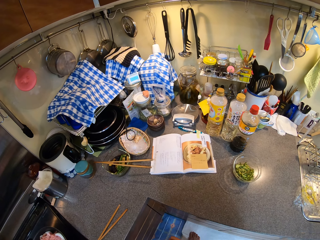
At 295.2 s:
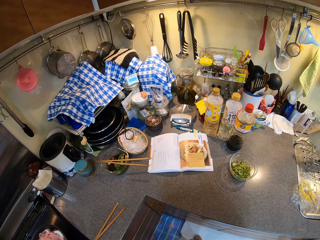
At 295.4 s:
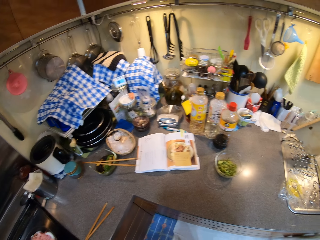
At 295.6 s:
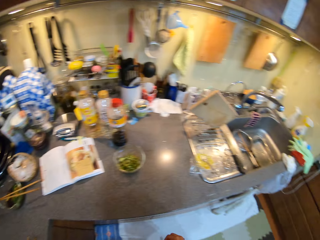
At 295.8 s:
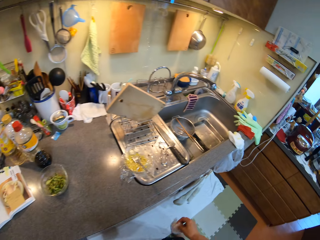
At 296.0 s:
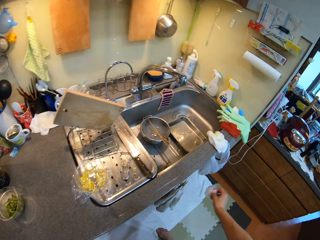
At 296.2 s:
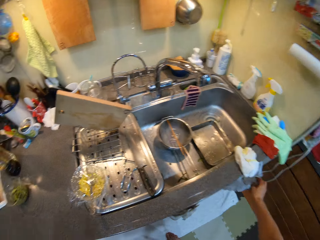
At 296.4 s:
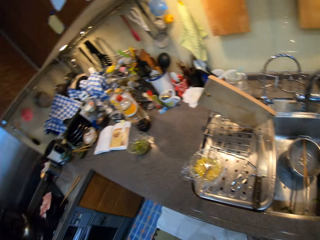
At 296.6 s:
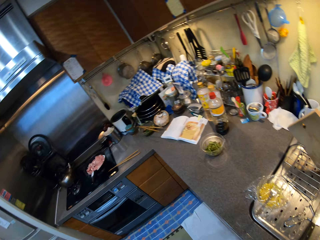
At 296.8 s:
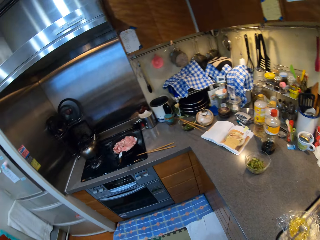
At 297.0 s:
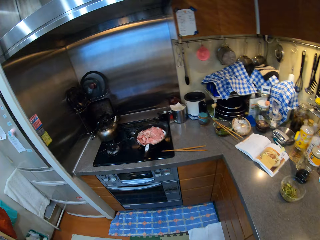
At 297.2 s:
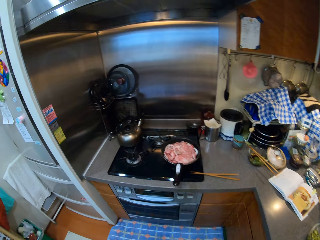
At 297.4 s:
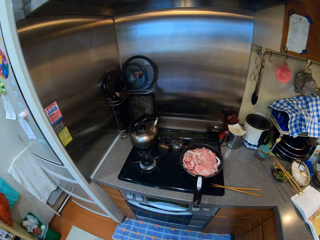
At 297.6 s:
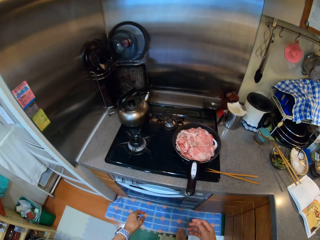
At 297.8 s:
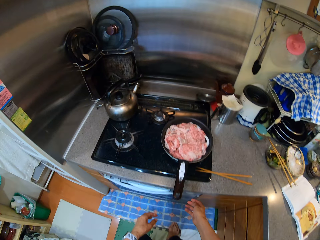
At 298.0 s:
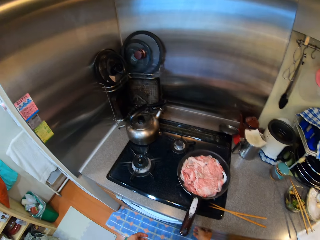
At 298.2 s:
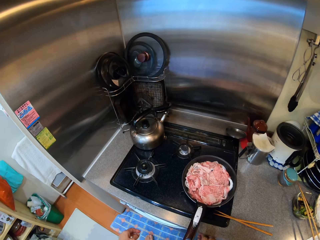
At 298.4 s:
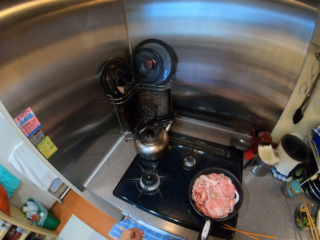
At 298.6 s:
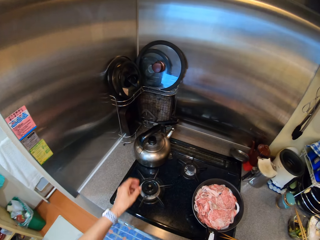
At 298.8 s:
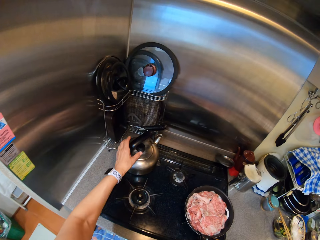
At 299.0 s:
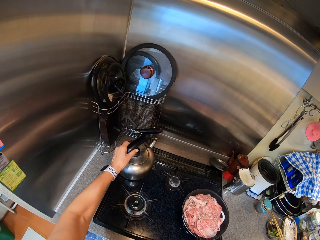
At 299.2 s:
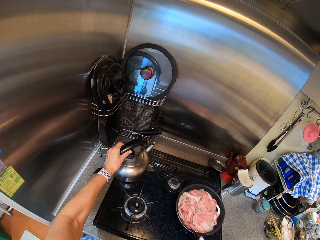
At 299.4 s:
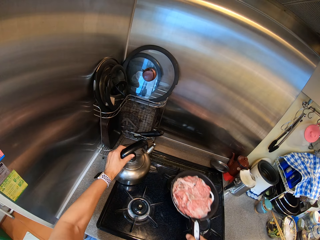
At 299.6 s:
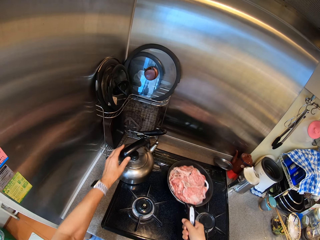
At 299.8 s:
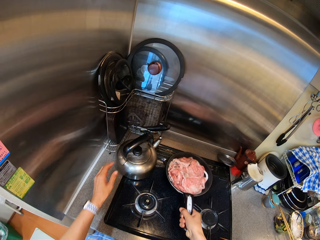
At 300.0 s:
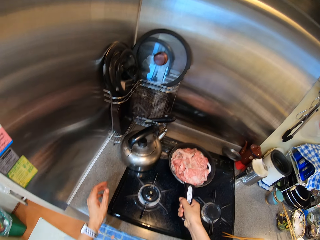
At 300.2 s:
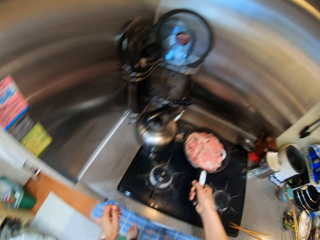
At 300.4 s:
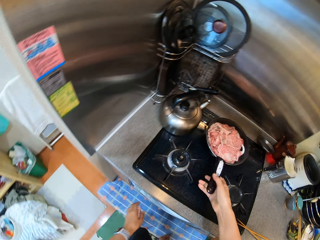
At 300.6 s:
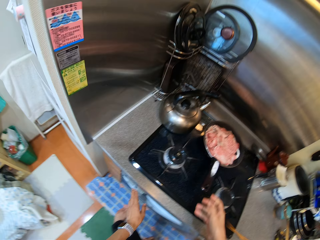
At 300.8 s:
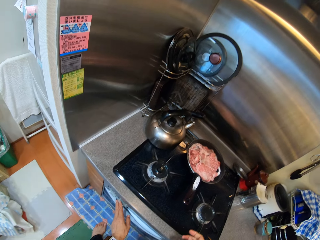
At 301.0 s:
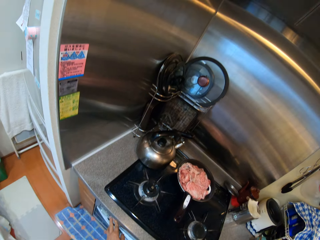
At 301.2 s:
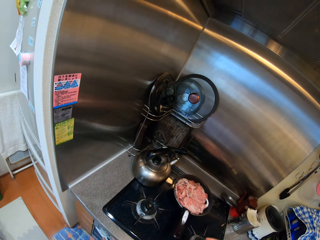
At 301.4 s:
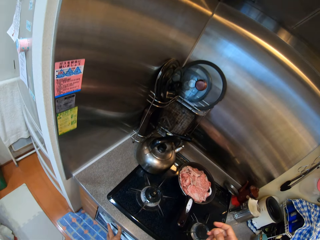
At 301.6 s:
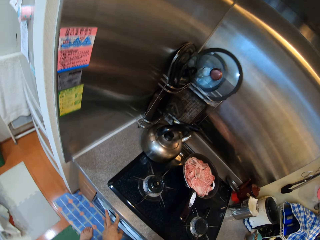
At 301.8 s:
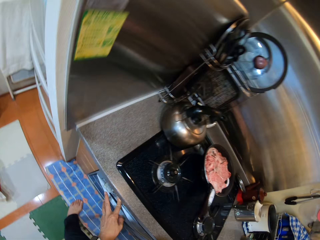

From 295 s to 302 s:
The camera wearer puts a nylon in another paper. They pick a cooking pan, move a kettle and put the cooking pan on the electric gas cooker. They turn the electric cooker gas on.

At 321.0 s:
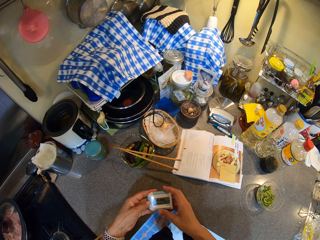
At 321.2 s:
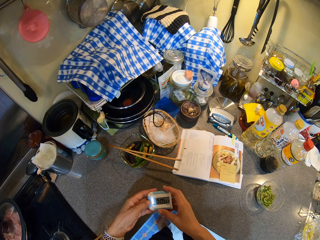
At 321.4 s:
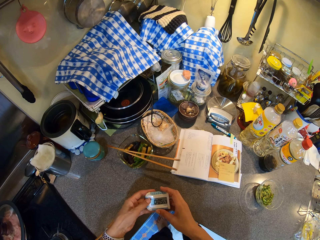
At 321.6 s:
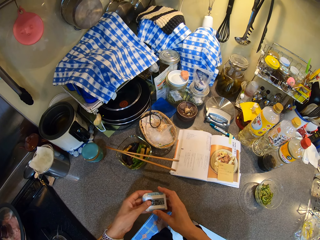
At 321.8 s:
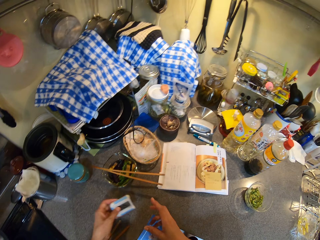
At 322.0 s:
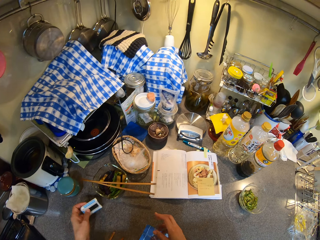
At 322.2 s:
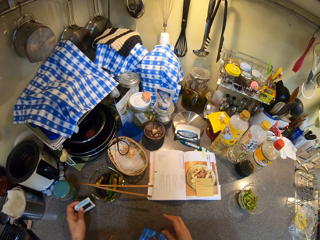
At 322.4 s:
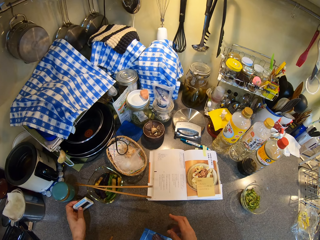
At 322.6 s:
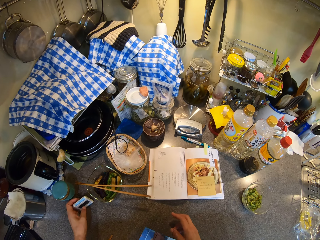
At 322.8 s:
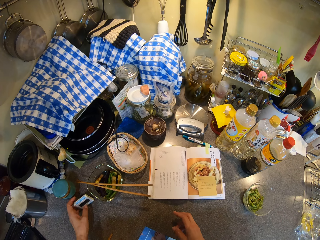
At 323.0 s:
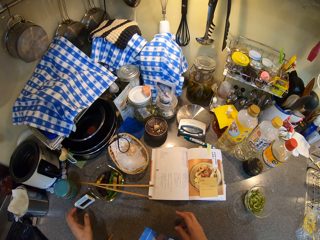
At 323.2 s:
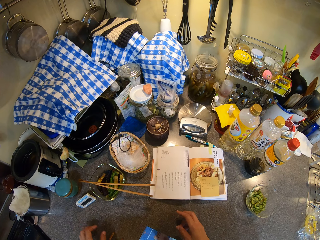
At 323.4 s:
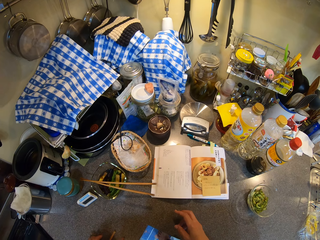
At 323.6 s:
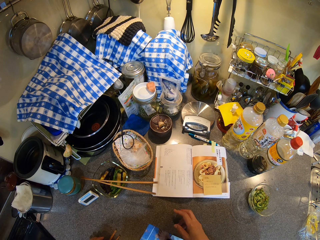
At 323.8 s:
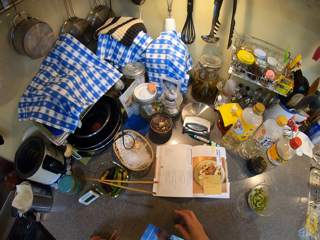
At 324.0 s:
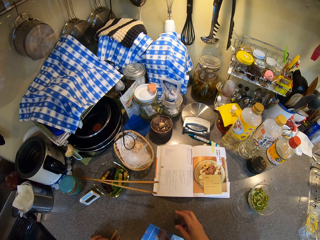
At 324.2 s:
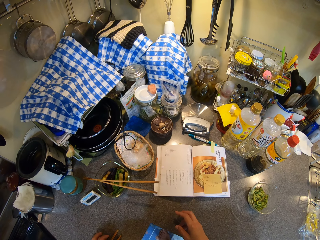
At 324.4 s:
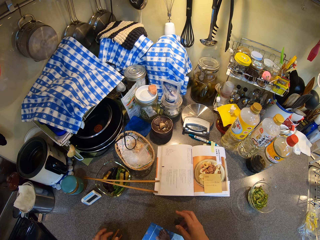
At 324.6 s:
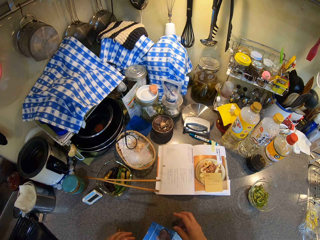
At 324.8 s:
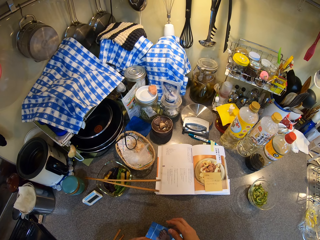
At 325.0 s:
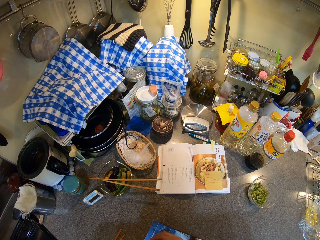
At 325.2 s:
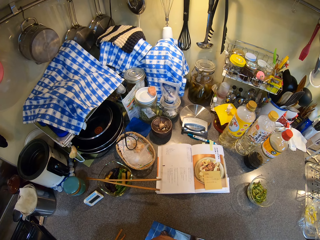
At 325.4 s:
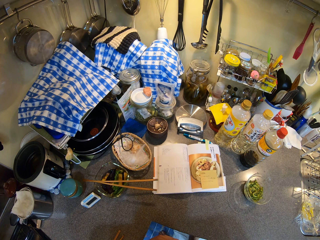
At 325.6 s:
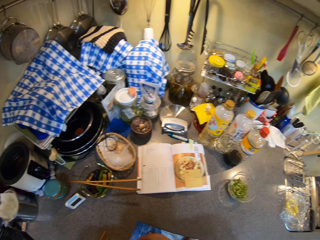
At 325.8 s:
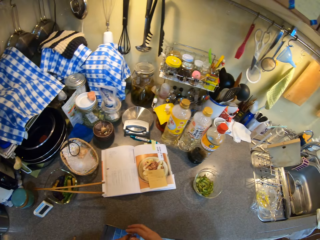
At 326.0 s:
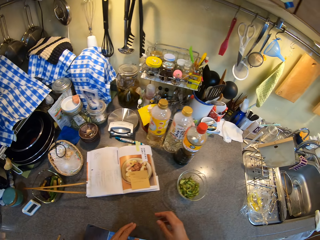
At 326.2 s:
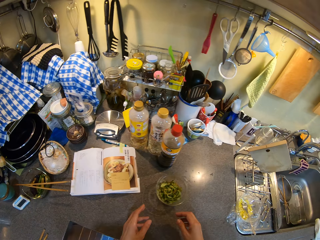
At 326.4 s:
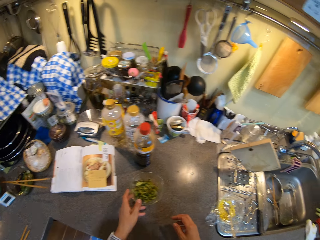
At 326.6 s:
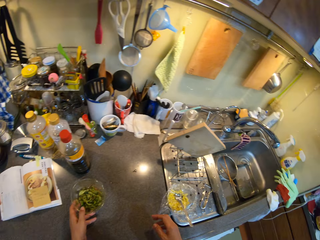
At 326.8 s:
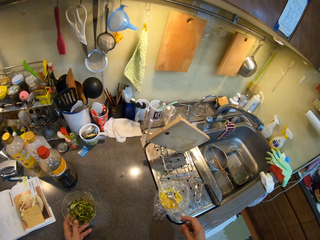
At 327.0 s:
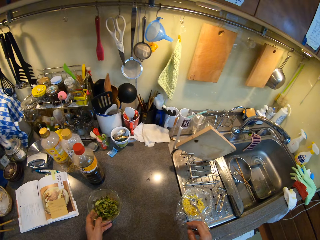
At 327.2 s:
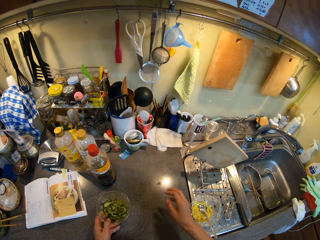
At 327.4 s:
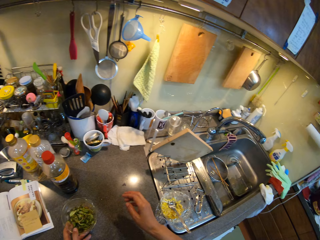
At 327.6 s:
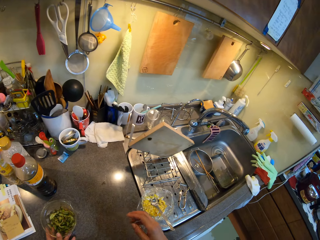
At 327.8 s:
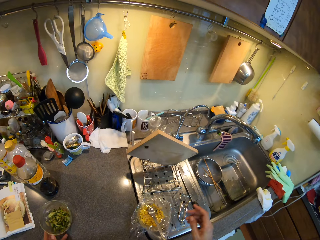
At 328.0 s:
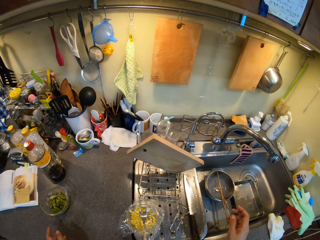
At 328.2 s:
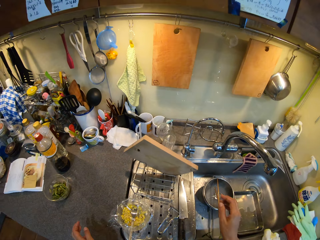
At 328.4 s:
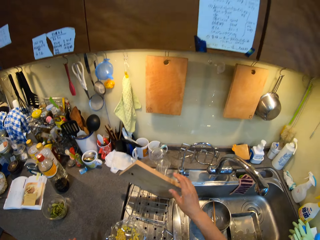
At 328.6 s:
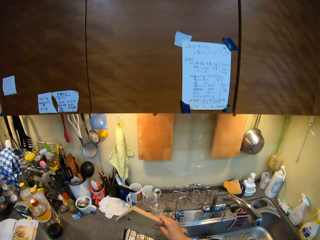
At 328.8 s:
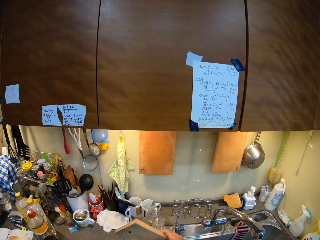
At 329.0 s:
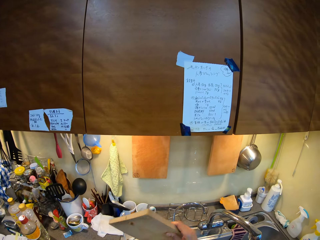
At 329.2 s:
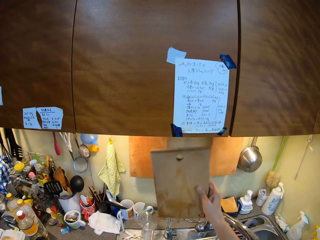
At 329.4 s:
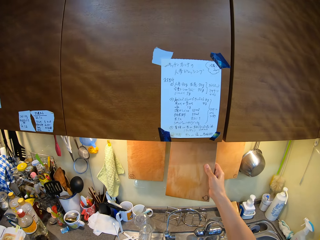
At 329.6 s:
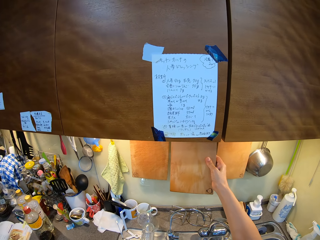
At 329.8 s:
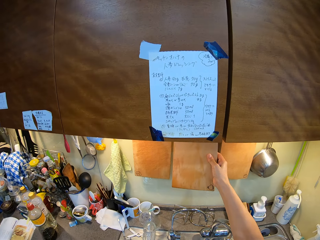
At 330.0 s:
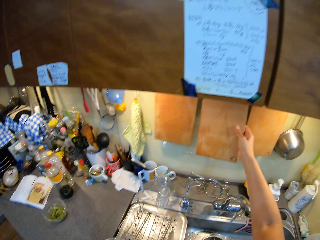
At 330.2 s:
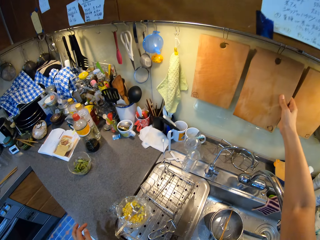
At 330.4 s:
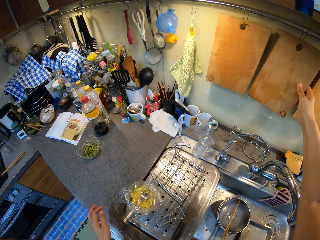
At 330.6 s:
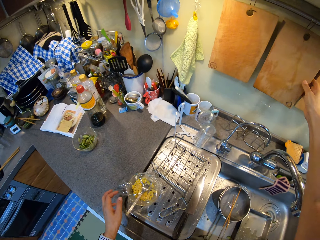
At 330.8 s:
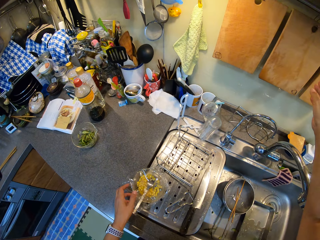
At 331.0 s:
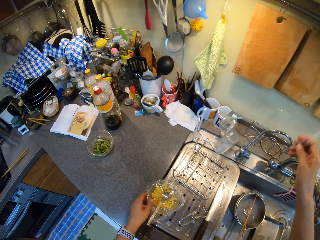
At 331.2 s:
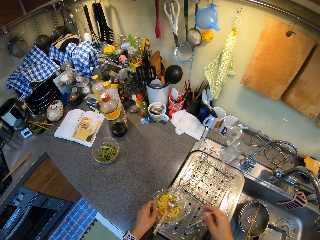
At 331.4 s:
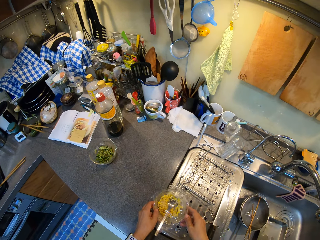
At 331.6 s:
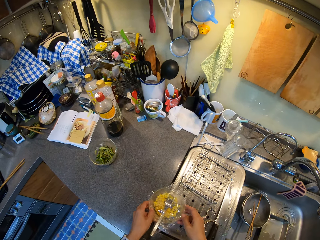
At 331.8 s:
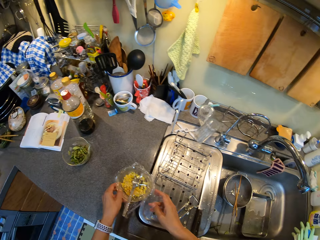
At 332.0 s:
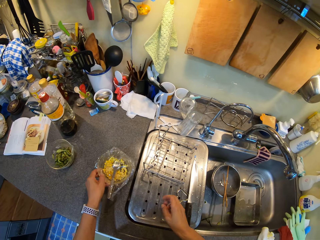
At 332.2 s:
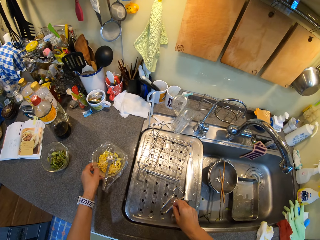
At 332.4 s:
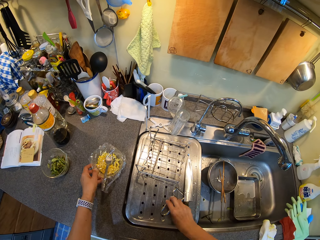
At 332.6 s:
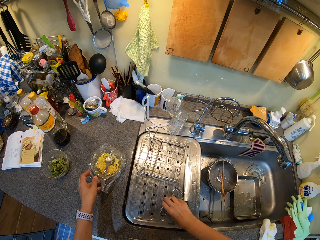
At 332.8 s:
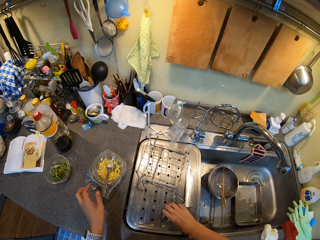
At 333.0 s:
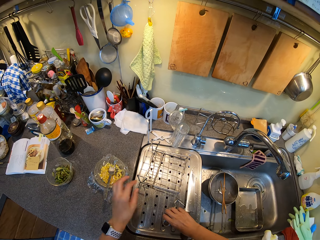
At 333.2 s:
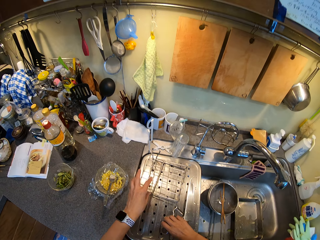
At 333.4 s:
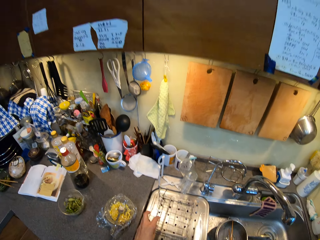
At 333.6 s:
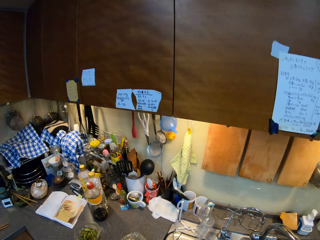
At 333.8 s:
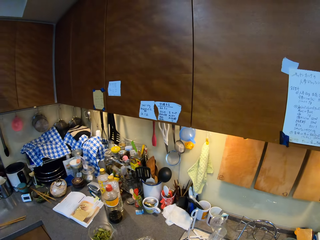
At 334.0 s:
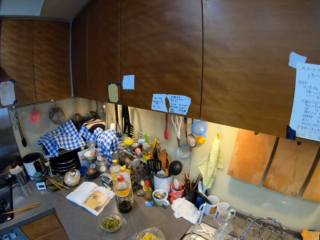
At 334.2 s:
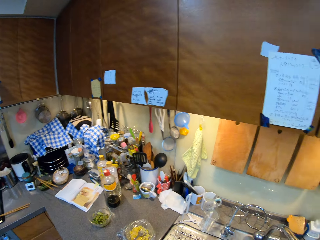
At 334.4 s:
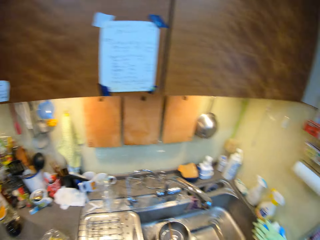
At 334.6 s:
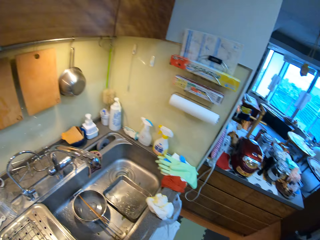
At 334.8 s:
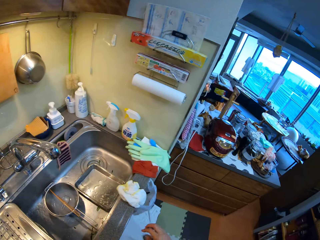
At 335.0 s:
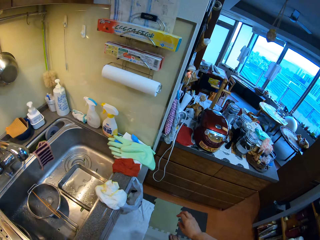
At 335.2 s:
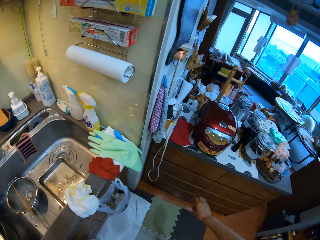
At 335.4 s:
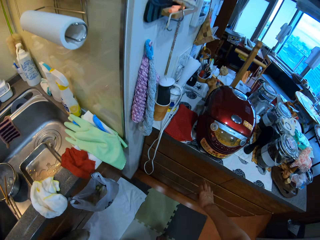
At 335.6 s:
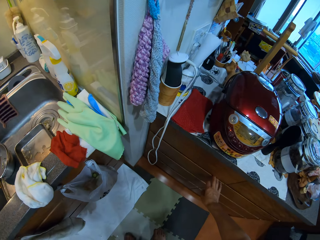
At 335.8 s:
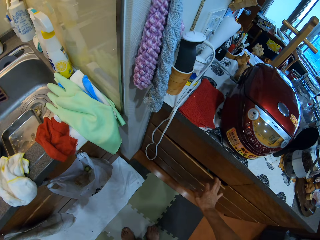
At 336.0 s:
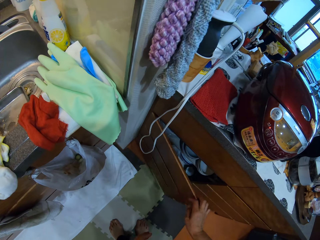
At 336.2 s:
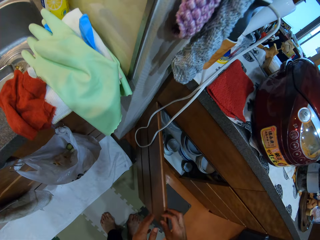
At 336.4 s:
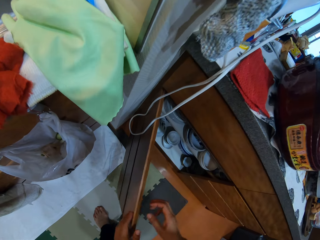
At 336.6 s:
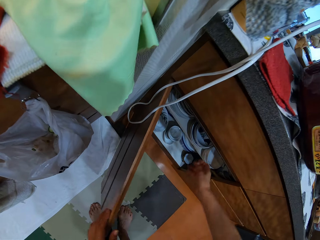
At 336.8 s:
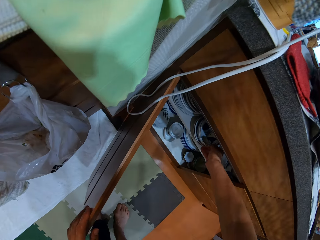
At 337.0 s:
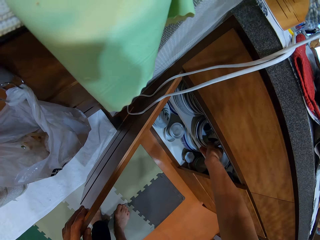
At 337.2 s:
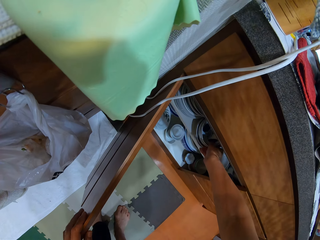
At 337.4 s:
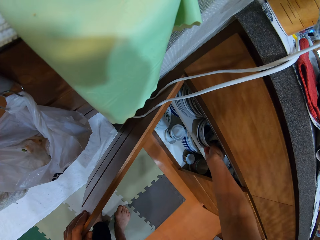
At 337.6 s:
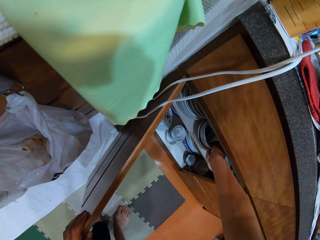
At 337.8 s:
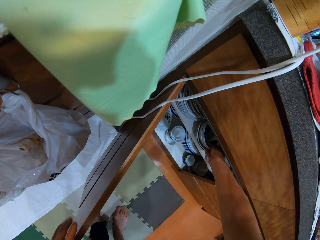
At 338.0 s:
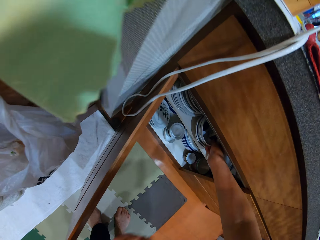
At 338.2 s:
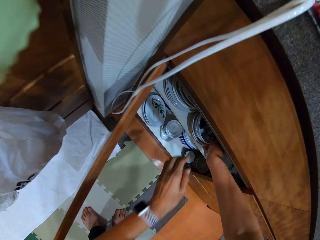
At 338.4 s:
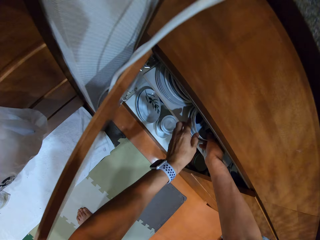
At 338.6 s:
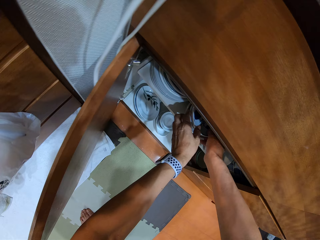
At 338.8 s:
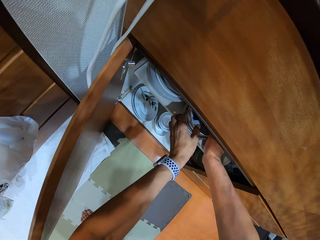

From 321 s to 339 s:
The camera wearer puts a kitchen cooking timer on the countertop. They touch a bowl. They pick a chopping board. They hang the chopping board on the wall in the hook. They pick a bowl of cheese. They put the bowl of cheese on the kitchen counter. They open a door of the kitchen cabinet. They pick bowls.
